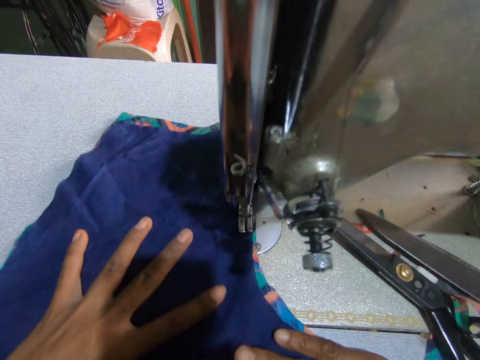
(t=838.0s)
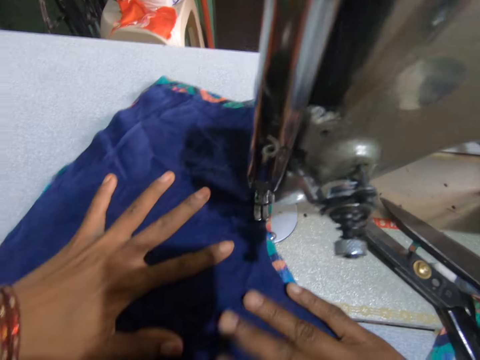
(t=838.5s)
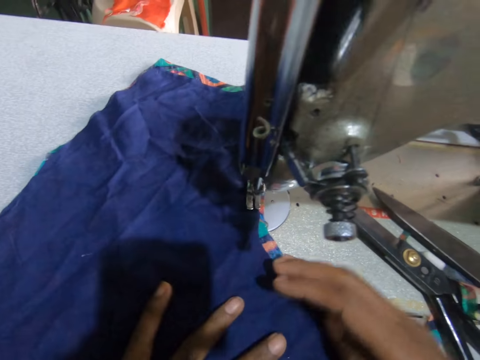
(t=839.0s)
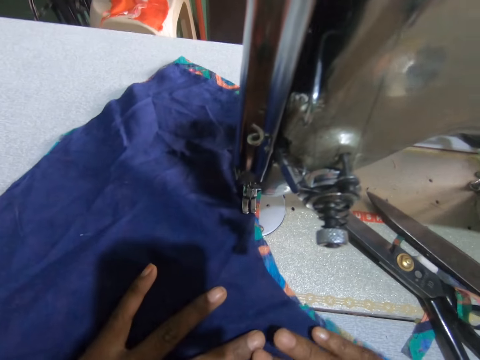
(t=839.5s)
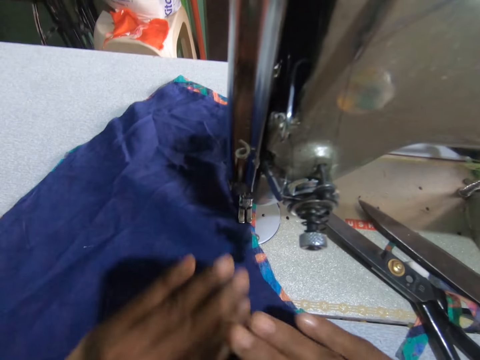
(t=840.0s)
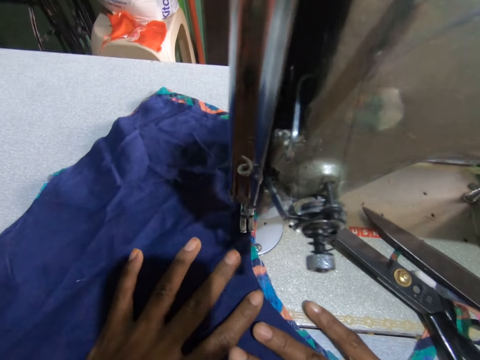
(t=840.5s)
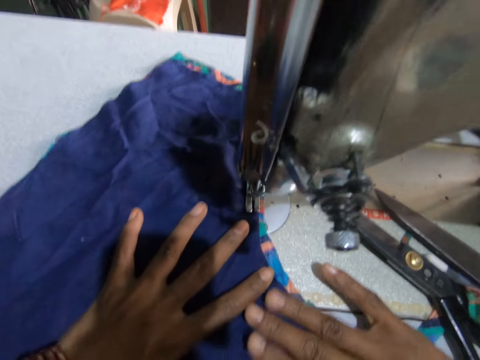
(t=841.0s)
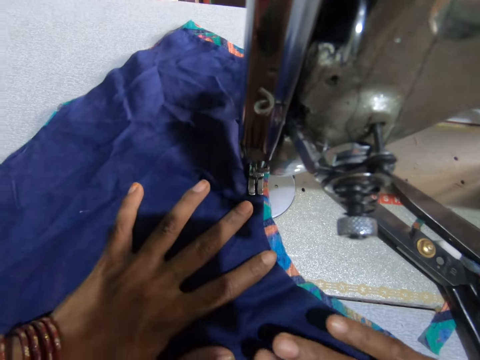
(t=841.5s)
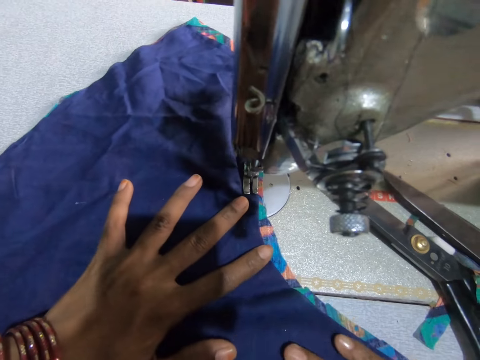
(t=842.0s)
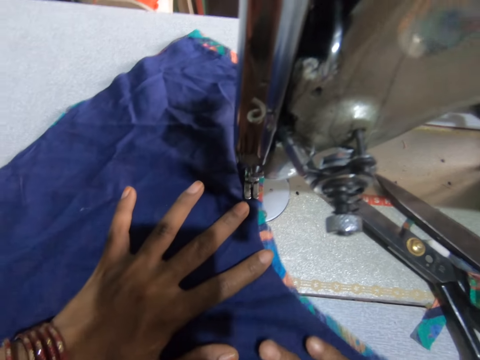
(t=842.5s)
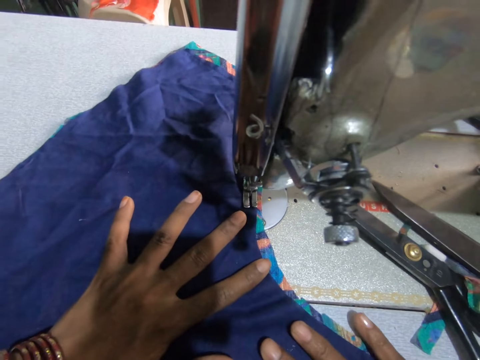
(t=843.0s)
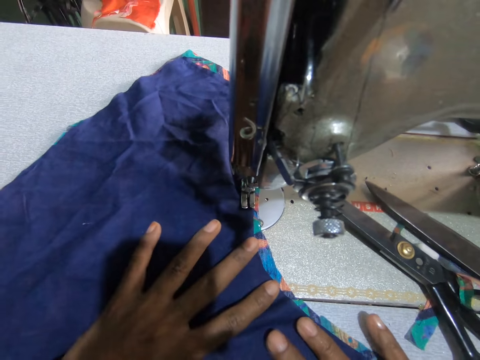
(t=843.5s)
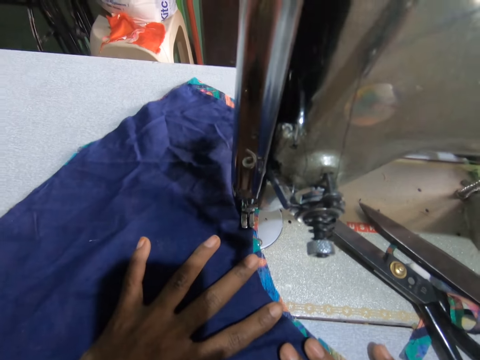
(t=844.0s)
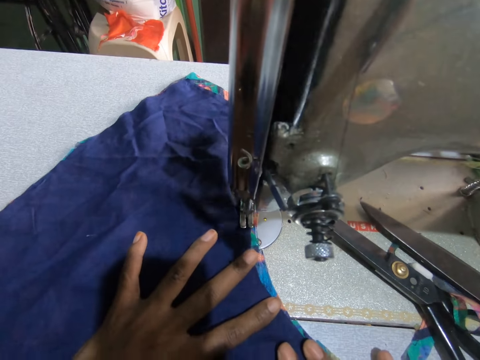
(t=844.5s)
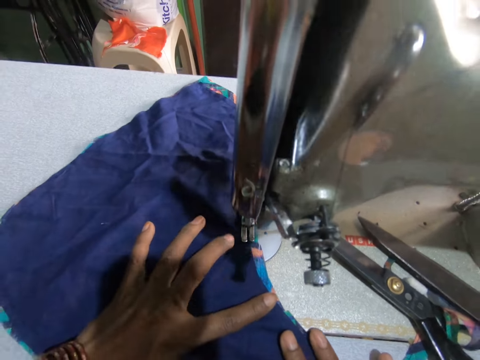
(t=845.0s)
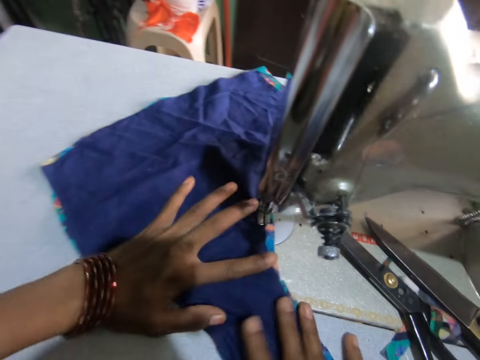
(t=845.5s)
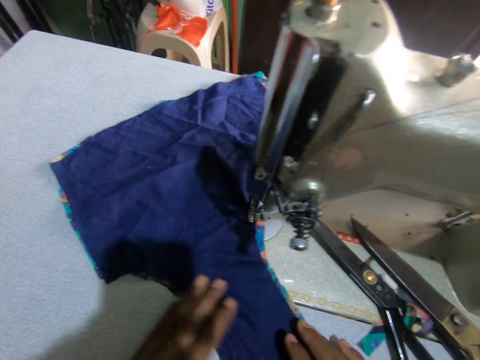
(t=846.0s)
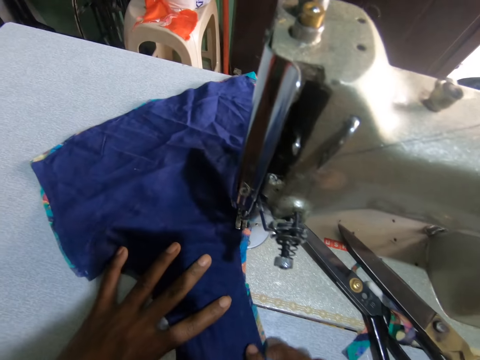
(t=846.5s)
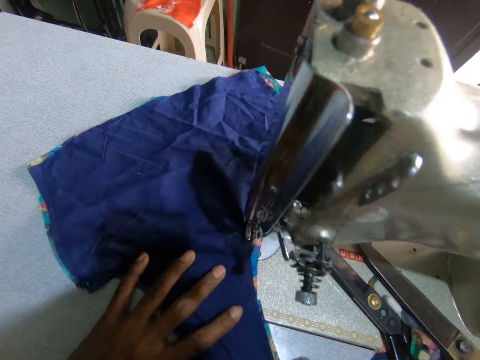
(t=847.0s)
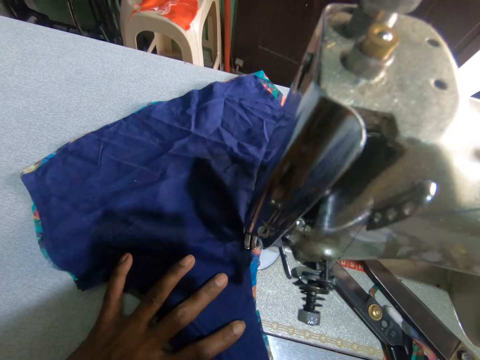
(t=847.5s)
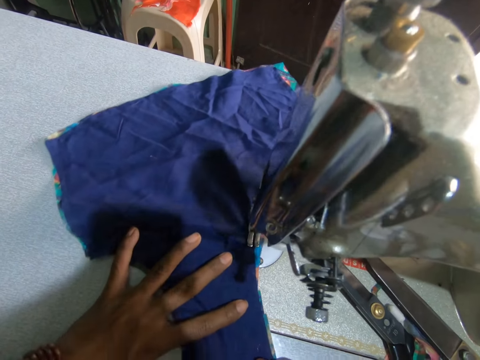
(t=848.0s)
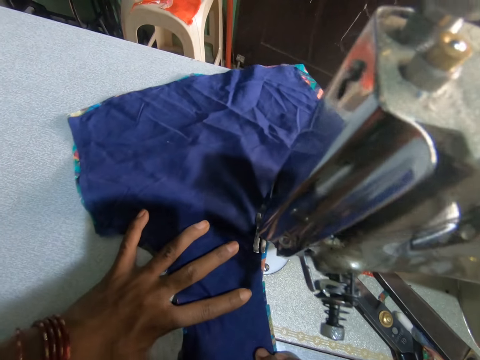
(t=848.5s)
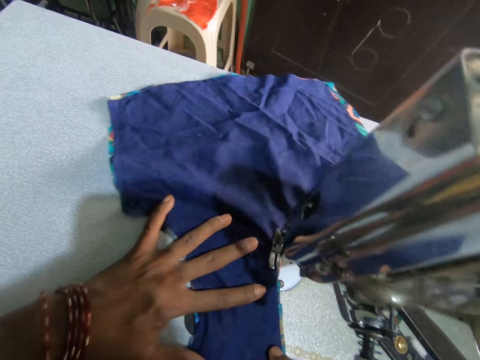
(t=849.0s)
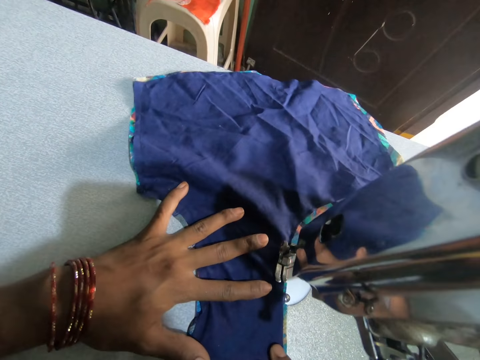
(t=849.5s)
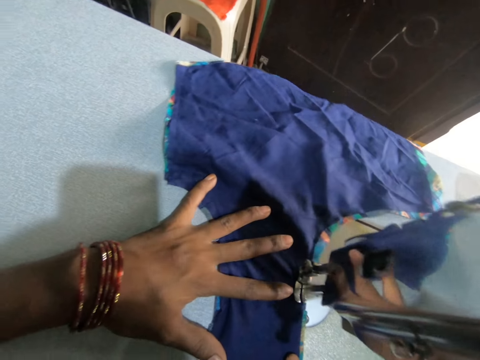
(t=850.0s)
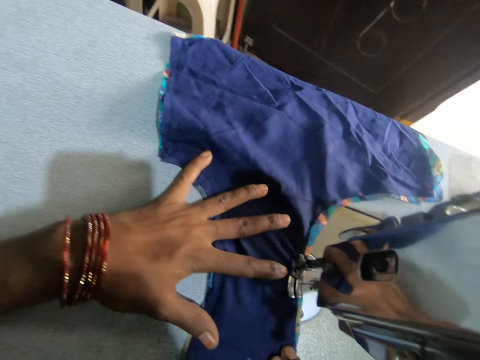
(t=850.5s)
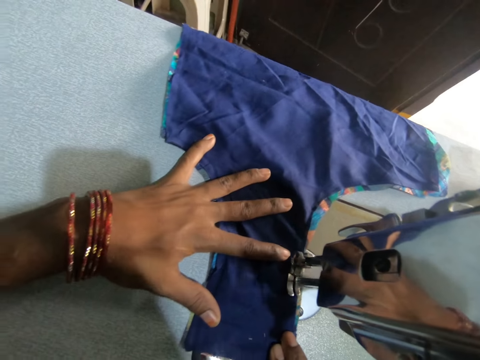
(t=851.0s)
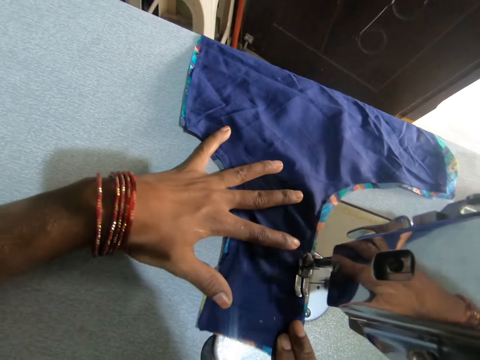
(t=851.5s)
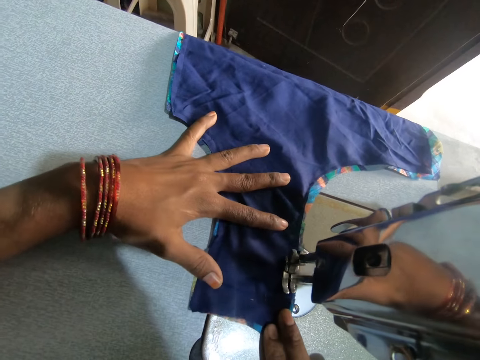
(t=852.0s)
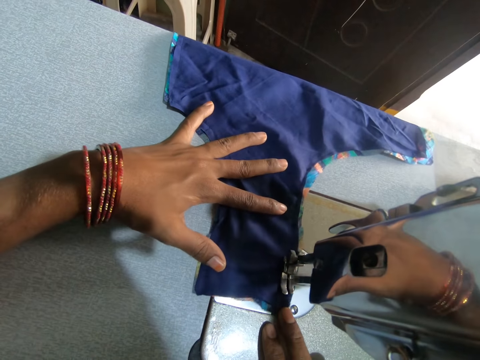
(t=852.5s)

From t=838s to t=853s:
The camera wearer adjusts the piece of cloth. They stretch the fabric. They sew the piece of cloth. They adjust the piece of cloth. They sew the piece of cloth.

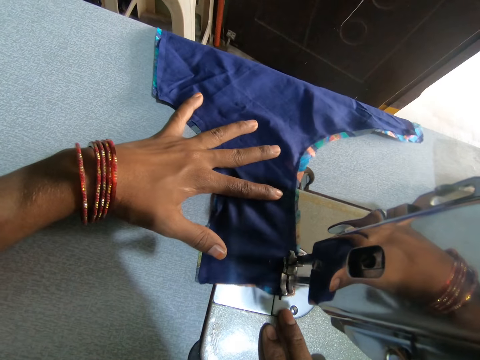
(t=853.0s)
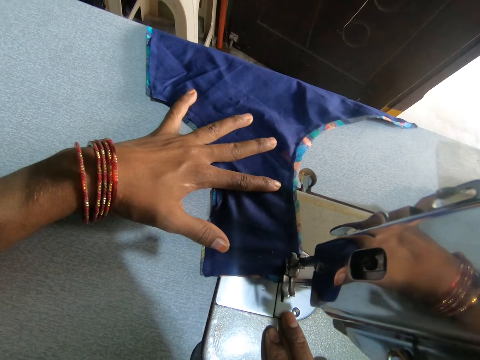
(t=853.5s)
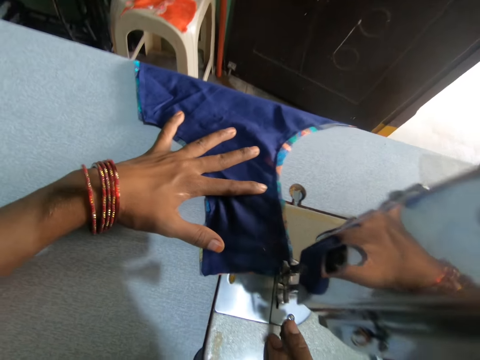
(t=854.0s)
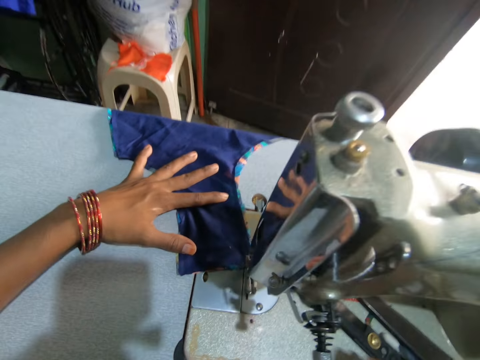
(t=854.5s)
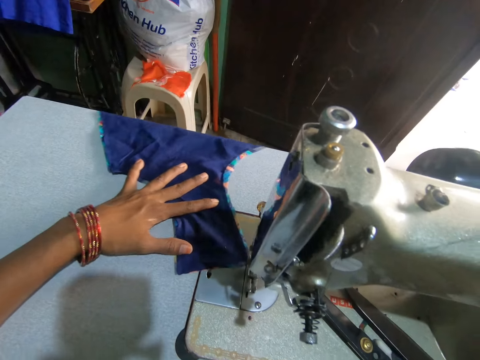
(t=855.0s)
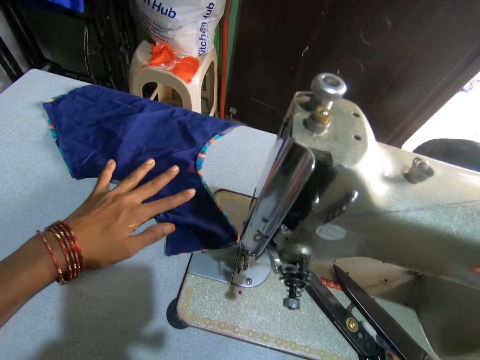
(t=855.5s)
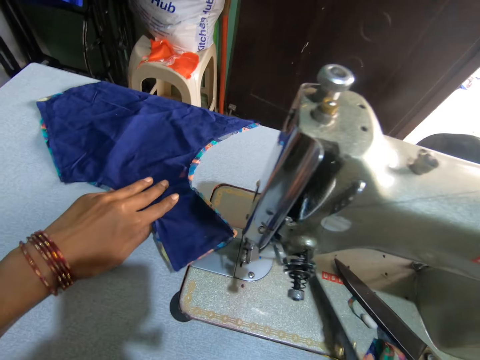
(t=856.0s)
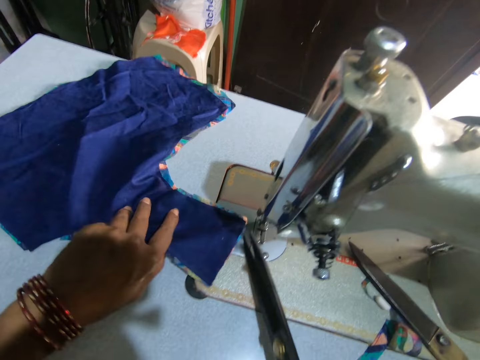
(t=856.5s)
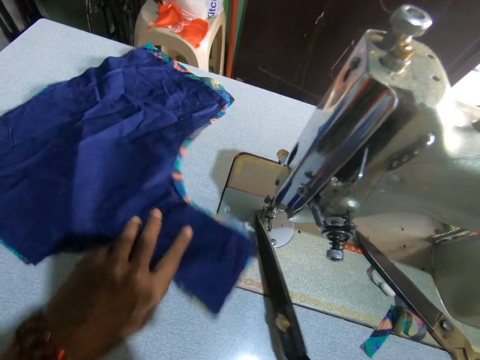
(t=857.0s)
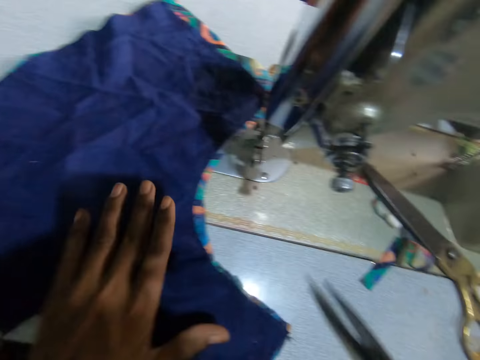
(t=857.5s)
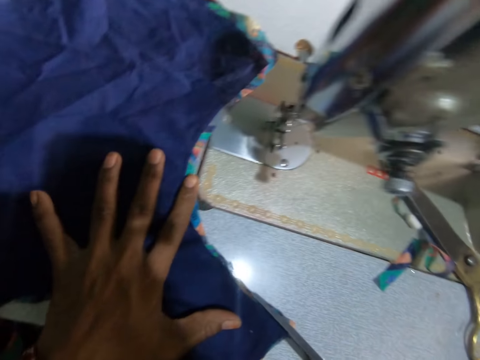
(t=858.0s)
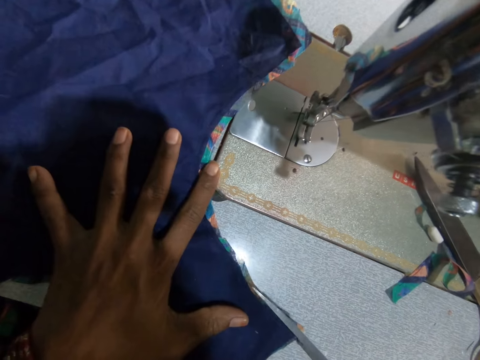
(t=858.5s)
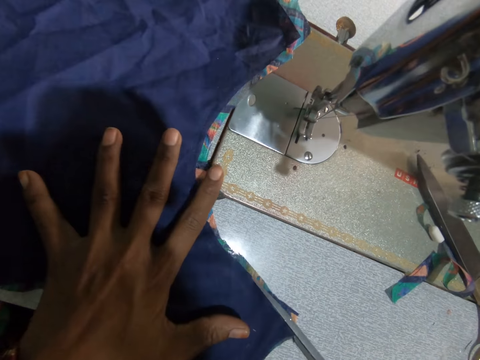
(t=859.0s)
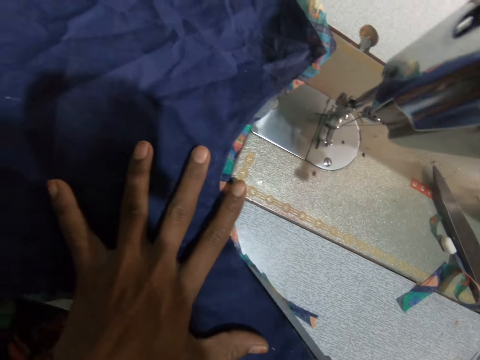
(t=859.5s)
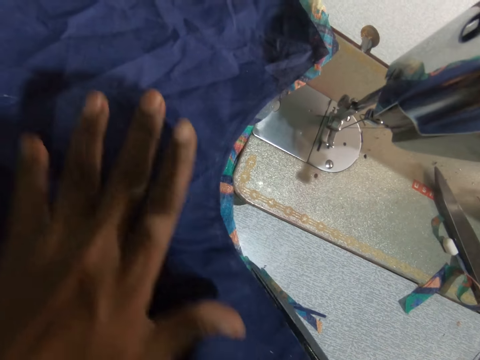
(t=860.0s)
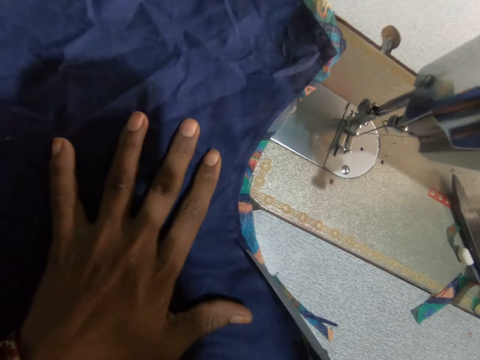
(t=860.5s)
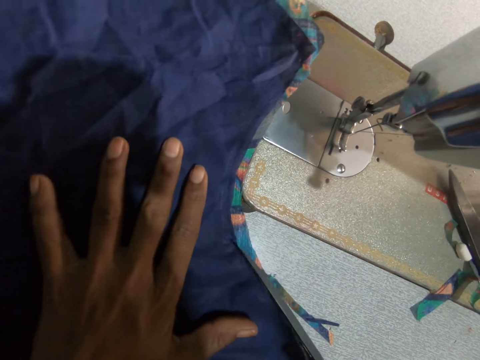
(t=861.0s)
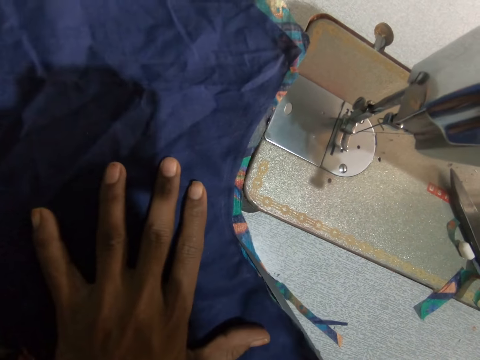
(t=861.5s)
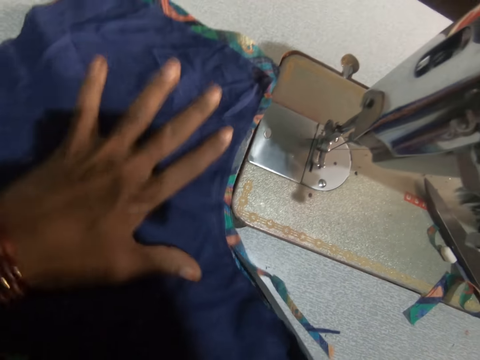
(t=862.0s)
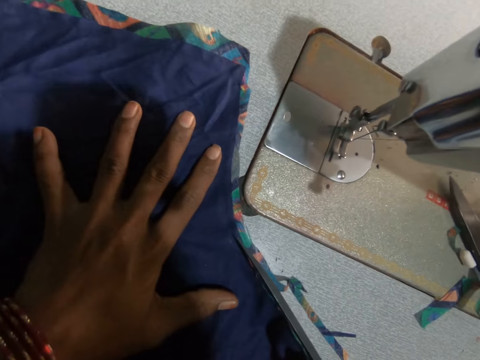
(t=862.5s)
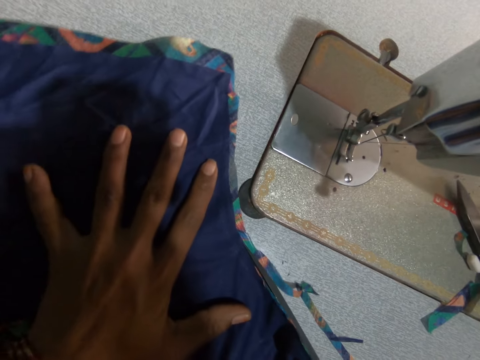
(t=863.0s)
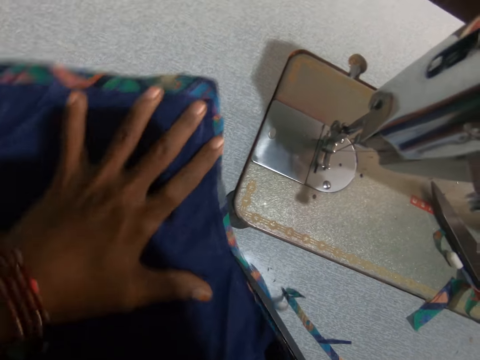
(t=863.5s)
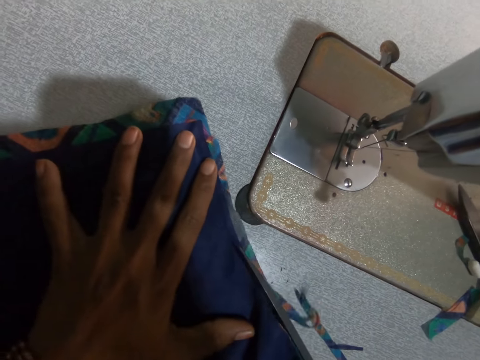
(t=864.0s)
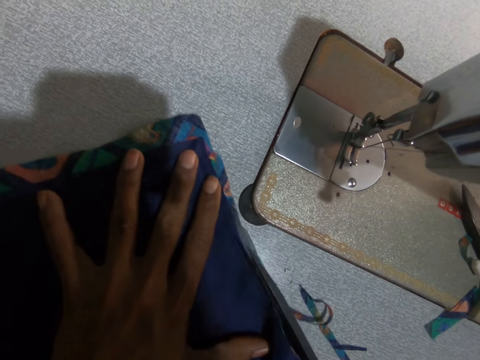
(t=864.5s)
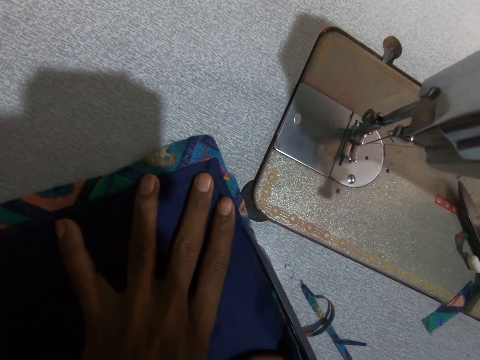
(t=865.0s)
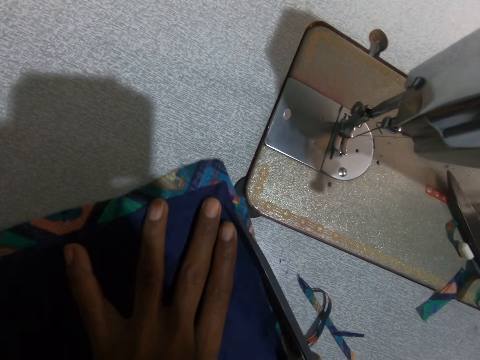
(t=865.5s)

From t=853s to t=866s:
The camera wearer picks up a pair of scissors. They pick up the piece of cloth. They cut the thread. They pull the piece of cloth. They trim the piece of cloth. They adjust the piece of cloth.
